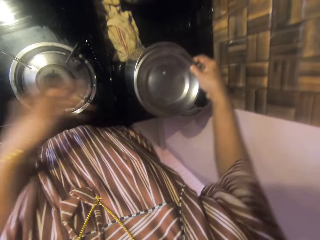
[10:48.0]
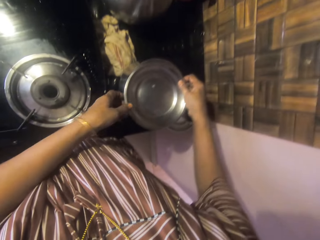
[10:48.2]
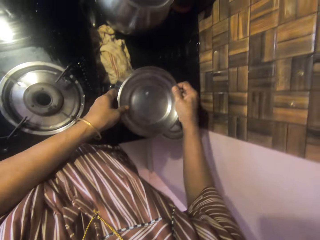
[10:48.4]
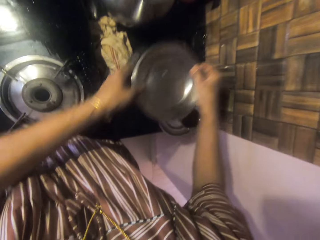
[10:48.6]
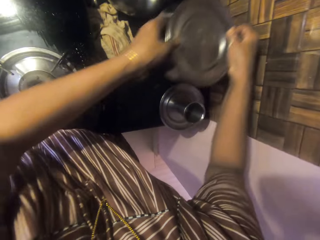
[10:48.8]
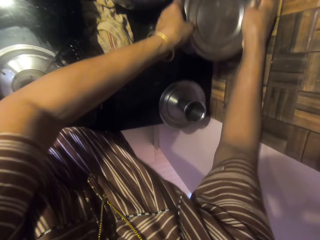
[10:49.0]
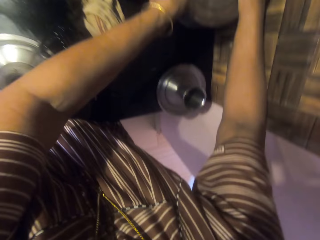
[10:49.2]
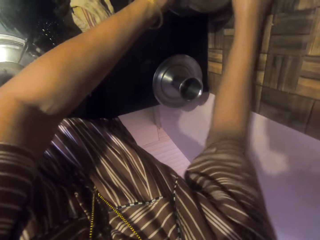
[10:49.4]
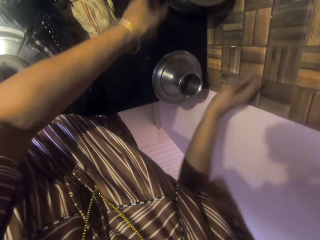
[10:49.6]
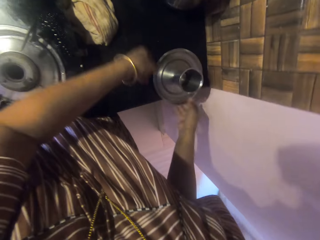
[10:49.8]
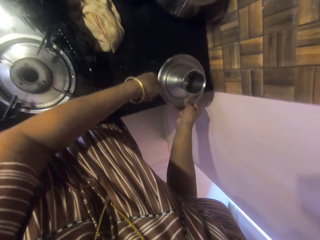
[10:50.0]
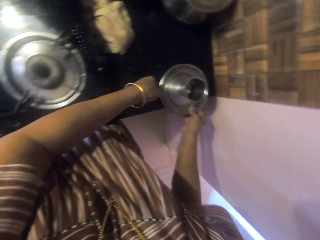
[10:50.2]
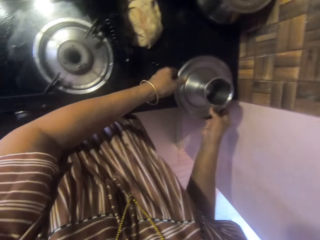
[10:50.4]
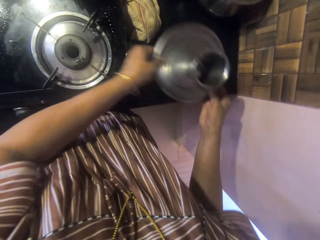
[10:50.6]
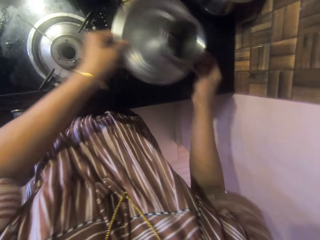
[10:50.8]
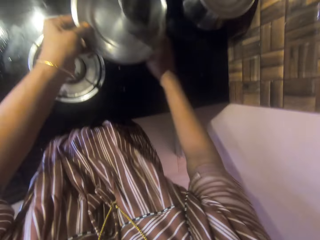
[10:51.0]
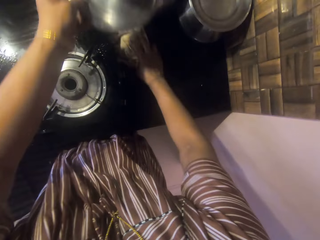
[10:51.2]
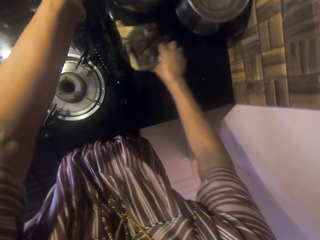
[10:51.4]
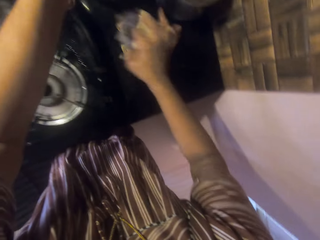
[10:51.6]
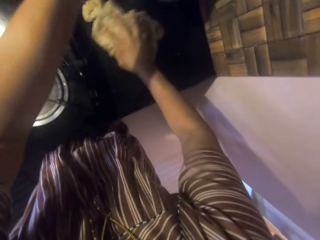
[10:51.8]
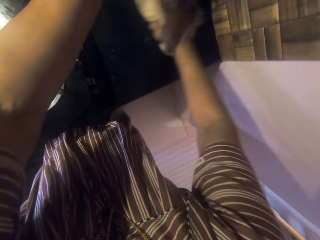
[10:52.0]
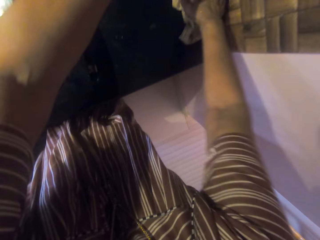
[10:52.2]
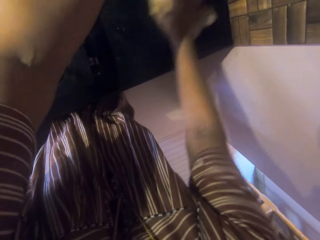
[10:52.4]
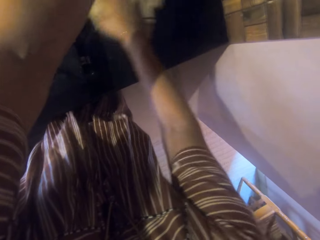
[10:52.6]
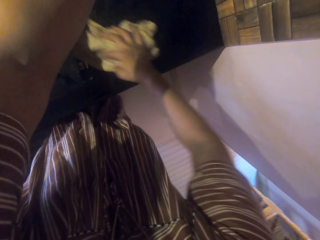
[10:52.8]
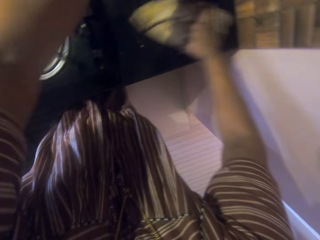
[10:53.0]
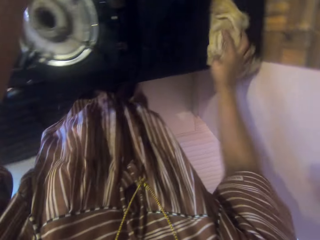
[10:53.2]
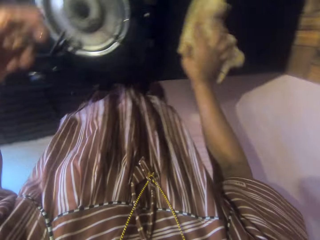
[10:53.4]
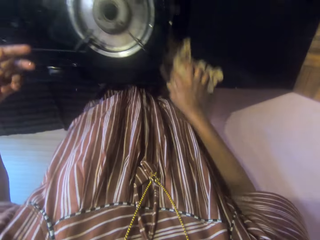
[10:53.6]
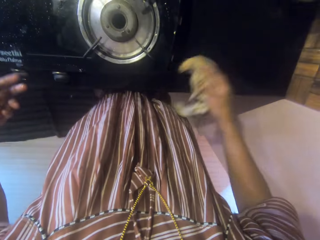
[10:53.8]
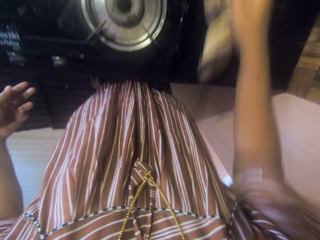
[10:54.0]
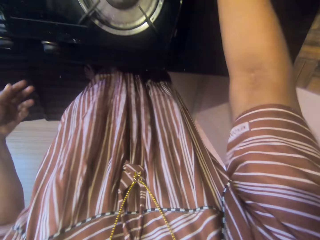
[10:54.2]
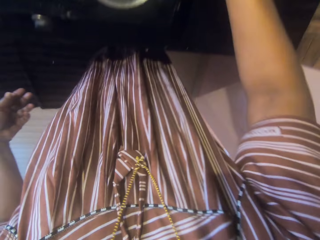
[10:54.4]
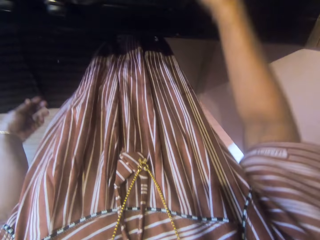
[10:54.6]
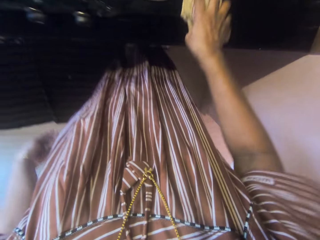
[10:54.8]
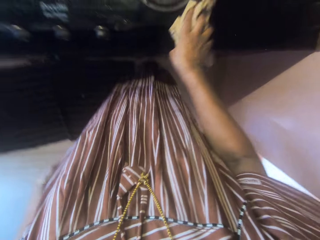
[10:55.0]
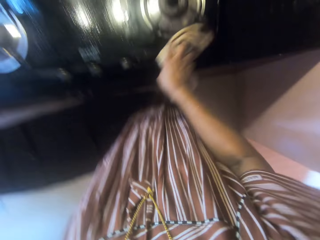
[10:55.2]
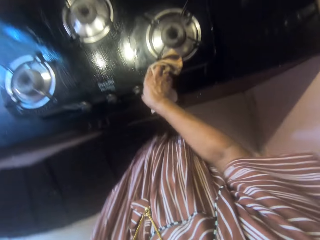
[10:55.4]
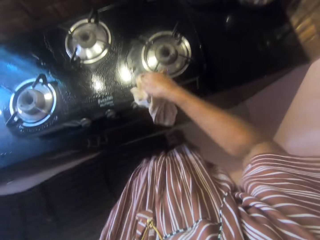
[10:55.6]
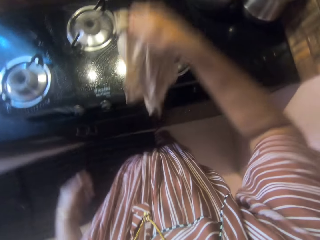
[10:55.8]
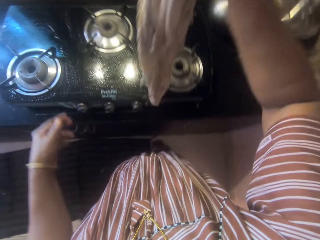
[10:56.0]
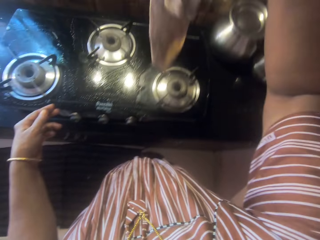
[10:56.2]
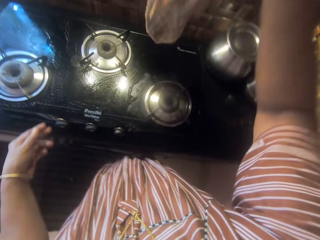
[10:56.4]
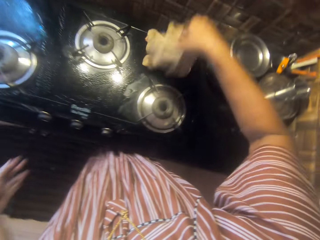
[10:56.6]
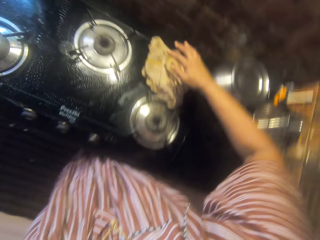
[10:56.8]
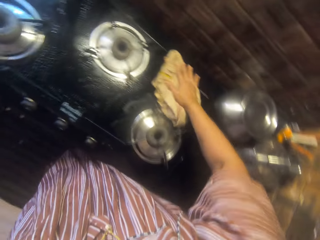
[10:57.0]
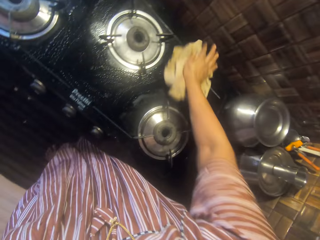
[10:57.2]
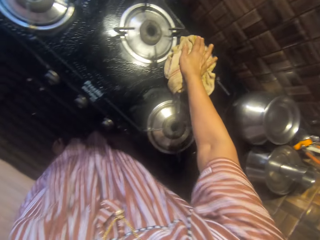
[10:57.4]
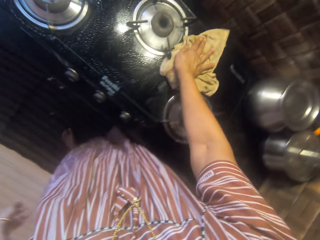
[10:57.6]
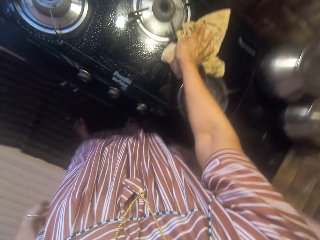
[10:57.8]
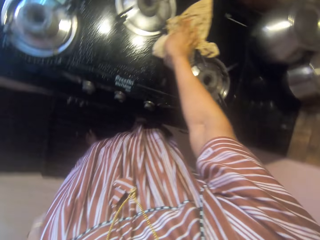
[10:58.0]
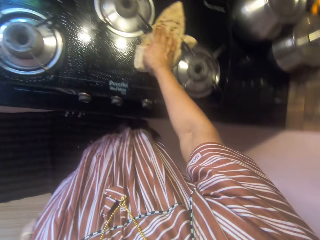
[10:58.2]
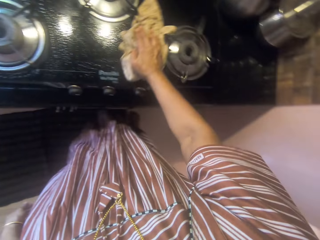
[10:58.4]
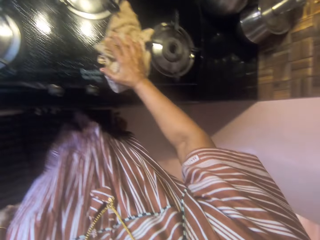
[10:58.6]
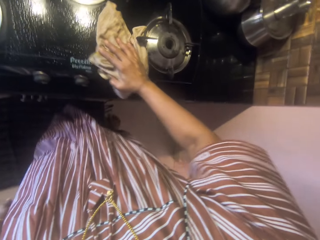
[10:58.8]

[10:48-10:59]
The camera wearer adjusts a small stainless steel pot on the slab with her hands. She picks up the plate. She adjusts the flat stainless steel plate that has a stainless steel cup in it on the slab with her hands. She cleans the slab with the towel in her right hand. She places the plate on the cooking pot. She cleans the gas cooker top with the towel in her right hand.

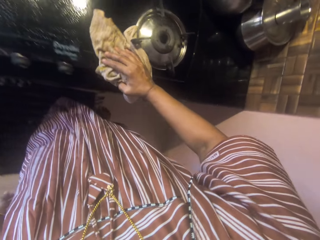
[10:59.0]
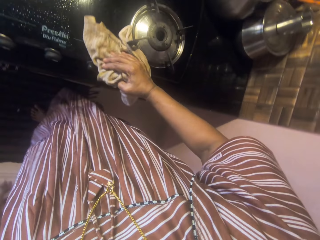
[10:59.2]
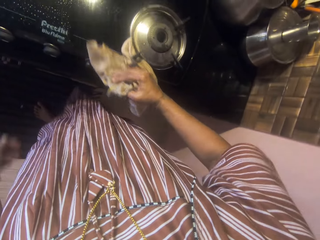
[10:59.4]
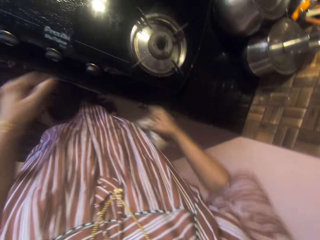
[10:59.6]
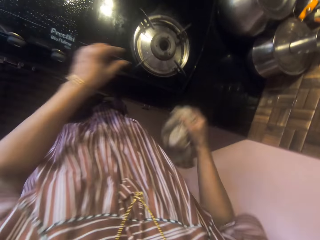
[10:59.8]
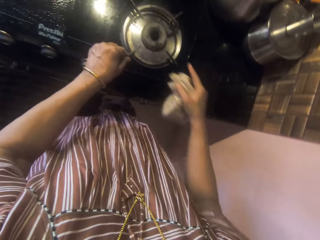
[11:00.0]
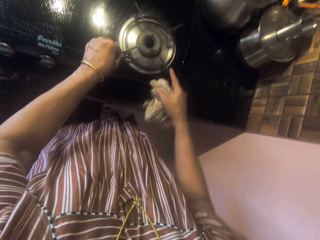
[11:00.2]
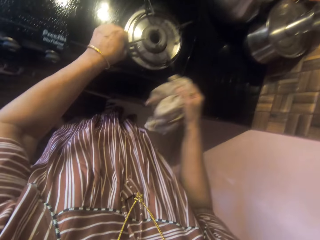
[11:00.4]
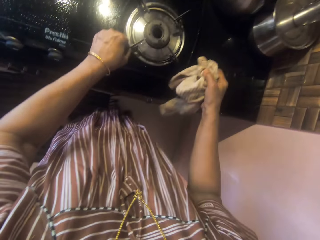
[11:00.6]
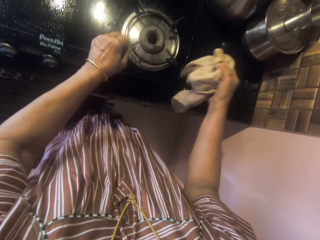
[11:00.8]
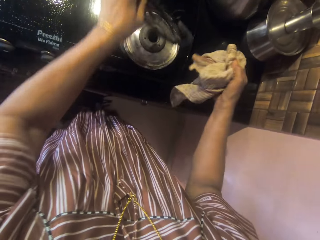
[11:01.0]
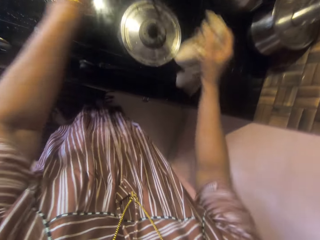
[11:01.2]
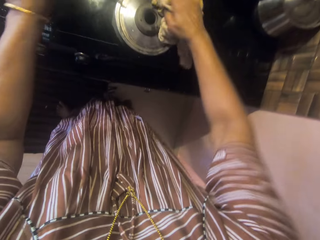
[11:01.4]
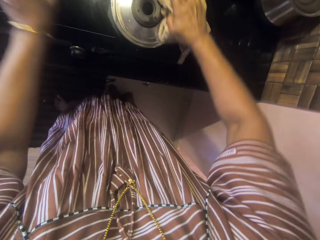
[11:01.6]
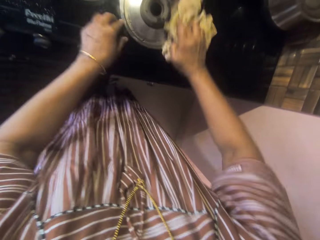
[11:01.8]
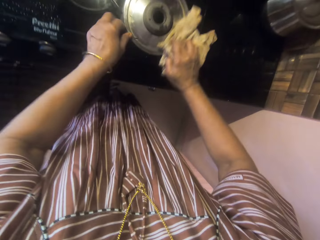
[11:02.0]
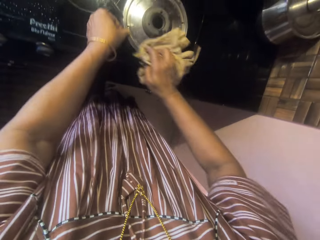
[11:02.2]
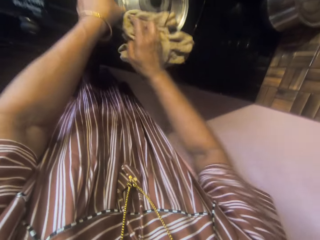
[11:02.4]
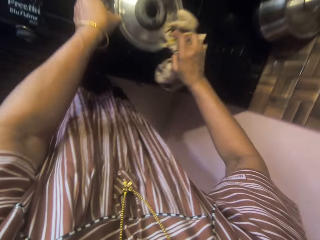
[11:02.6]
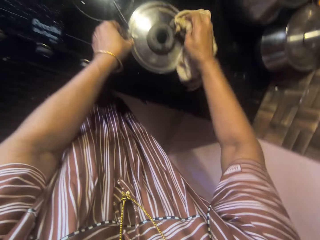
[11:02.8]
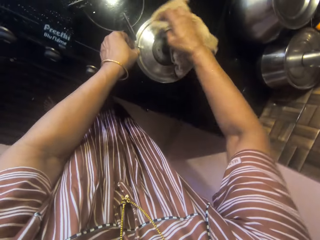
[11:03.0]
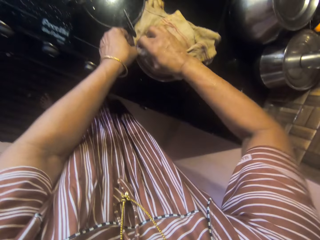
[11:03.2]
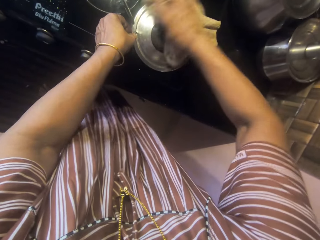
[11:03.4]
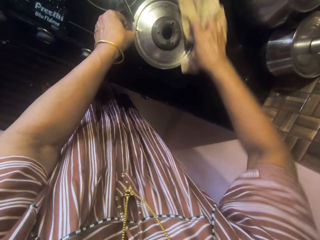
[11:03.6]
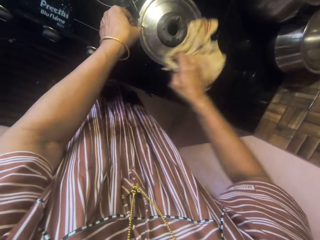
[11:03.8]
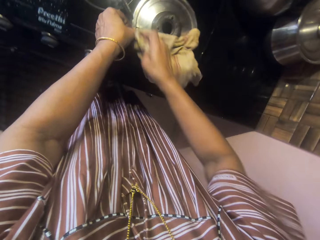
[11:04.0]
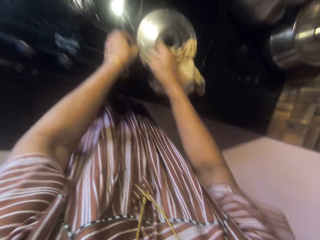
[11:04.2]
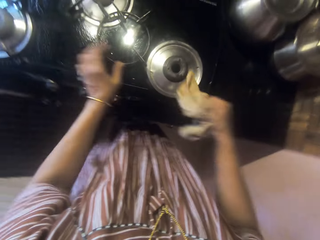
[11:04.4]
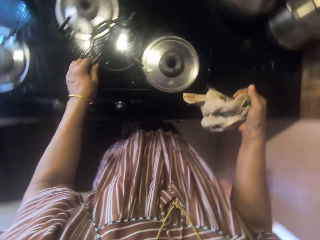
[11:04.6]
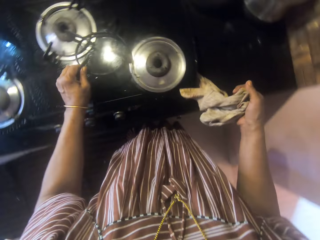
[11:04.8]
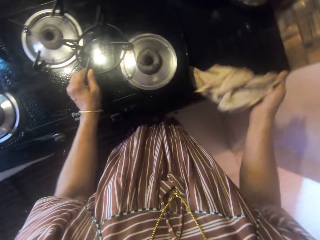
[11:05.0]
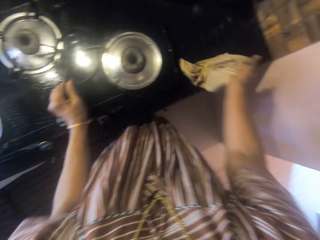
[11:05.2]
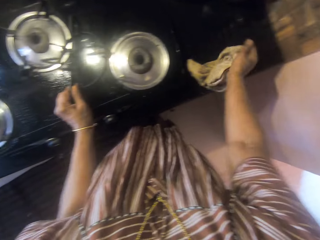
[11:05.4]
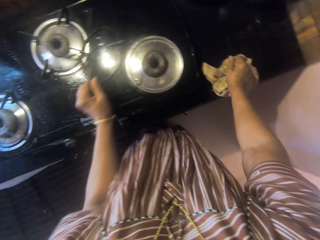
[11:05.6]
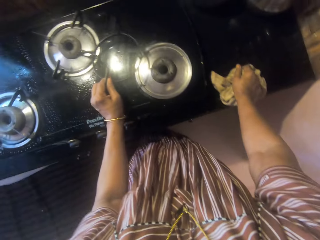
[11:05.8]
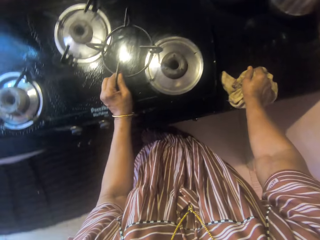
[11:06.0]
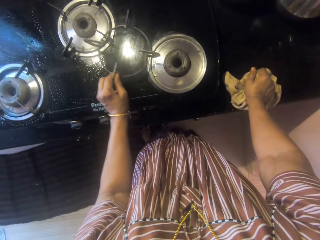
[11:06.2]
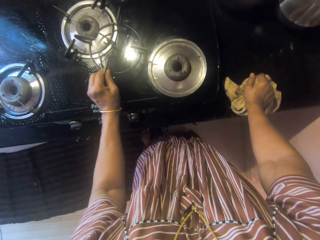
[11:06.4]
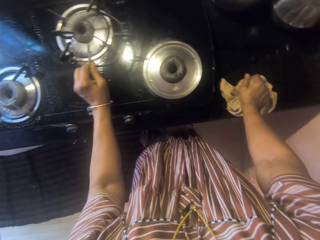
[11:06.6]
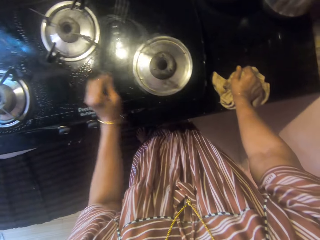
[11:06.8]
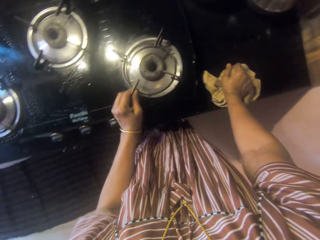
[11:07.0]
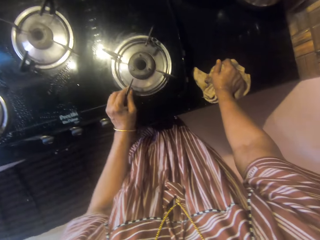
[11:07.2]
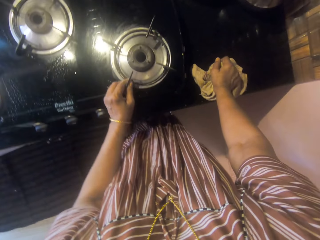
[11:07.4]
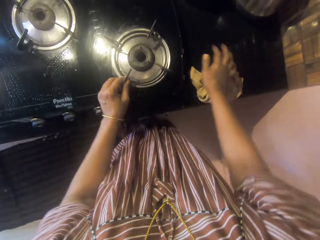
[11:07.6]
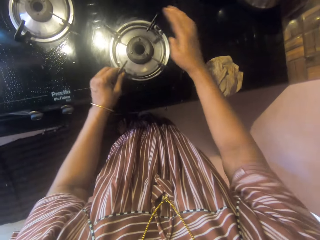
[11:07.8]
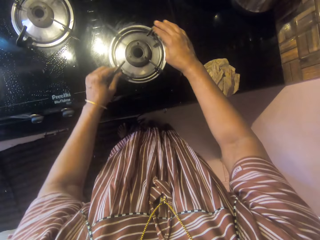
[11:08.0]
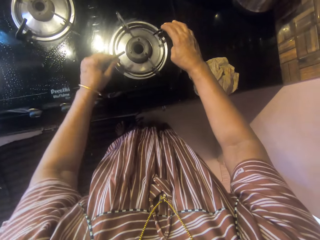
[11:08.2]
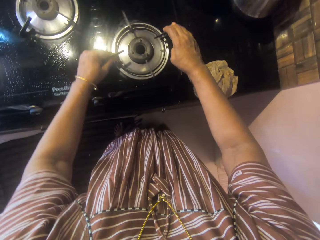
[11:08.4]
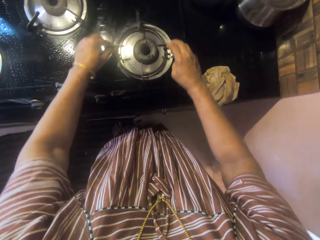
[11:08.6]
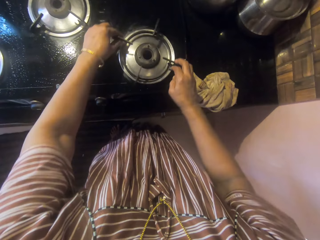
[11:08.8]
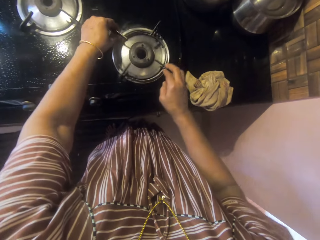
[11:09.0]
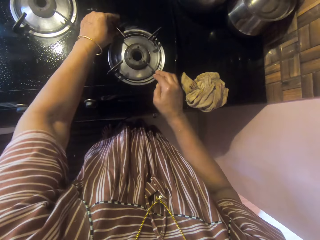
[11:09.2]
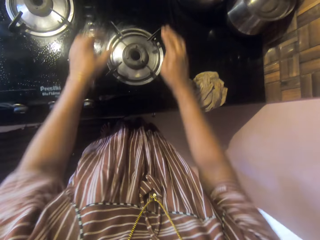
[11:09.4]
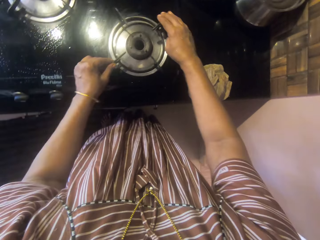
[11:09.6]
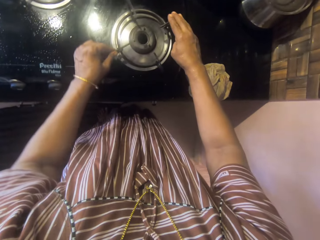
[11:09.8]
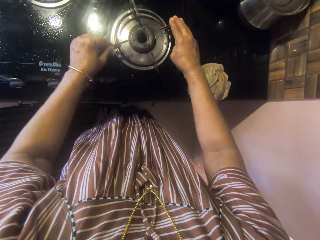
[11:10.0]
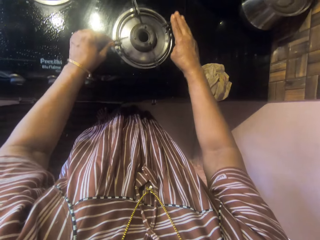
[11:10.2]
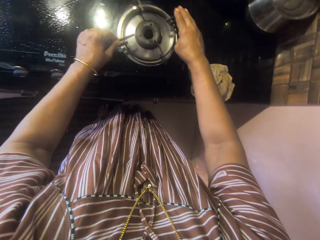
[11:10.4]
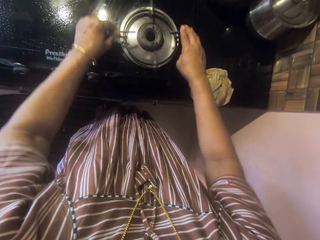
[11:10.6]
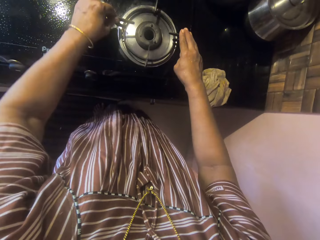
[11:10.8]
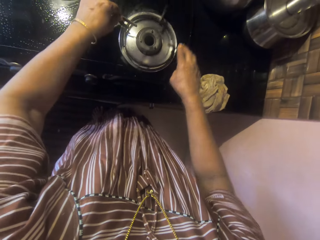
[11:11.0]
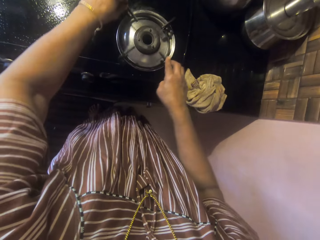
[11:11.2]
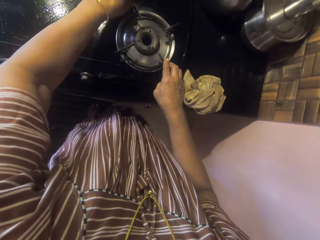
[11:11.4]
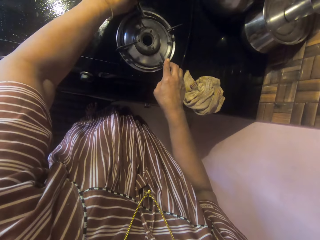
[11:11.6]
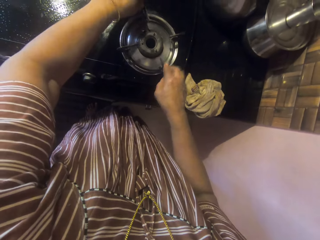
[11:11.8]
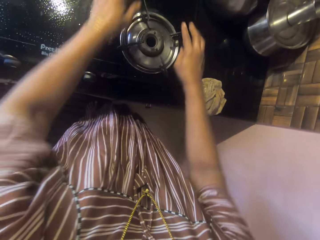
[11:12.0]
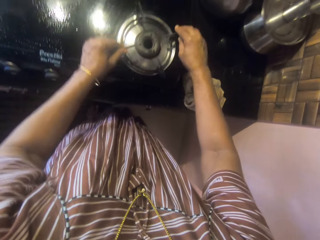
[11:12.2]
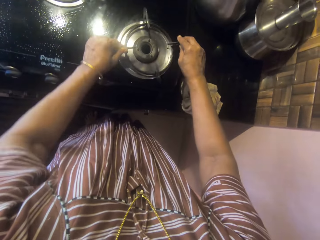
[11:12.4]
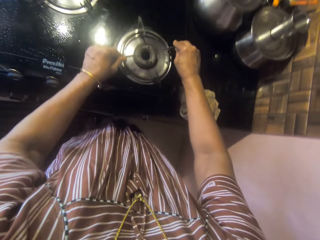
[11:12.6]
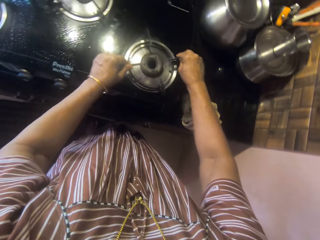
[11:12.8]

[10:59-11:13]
The camera wearer removes a cast iron or pan support on the gas burner with her left hand. She cleans the gas cooker burner part with the towel in her right hand. She places the pan support on the cooker. She picks the cast iron from the gas burner with her left hand. She drops the wet towel in her right hand on the slab. She fixes the cast iron from the gas burner with her hands.
